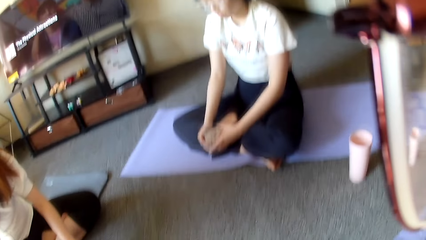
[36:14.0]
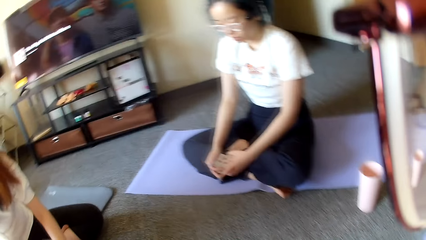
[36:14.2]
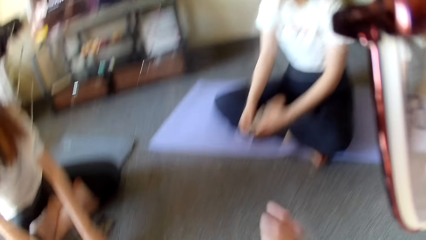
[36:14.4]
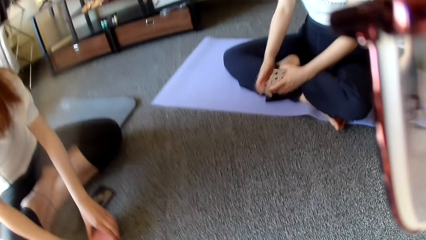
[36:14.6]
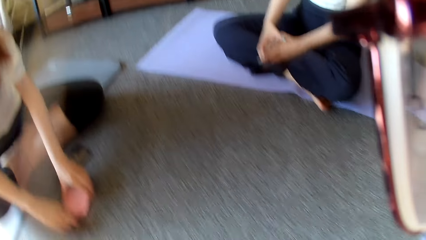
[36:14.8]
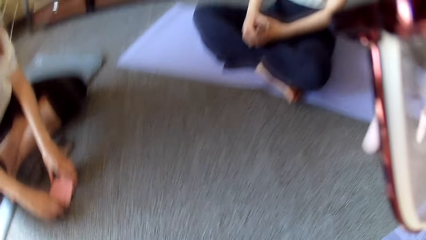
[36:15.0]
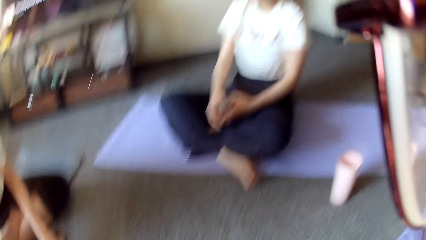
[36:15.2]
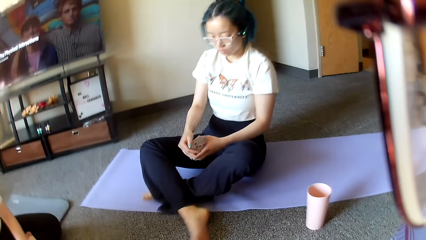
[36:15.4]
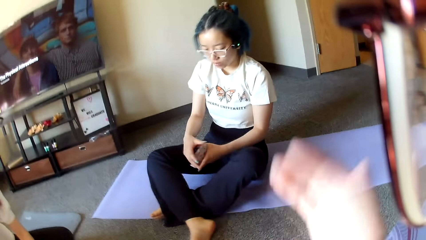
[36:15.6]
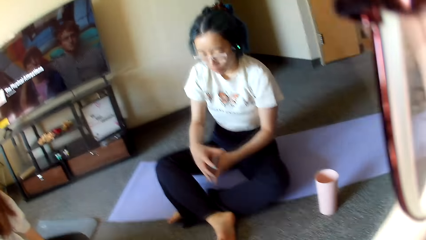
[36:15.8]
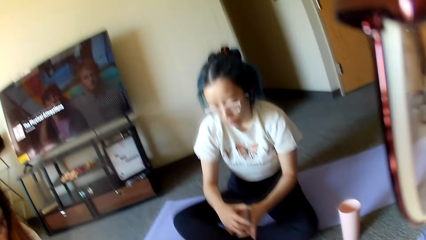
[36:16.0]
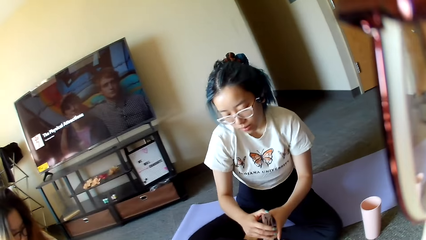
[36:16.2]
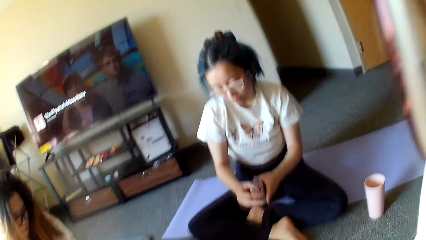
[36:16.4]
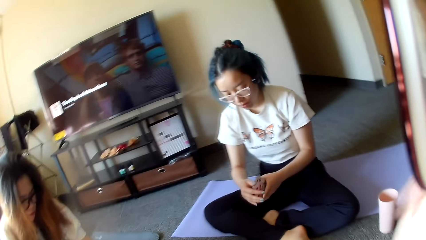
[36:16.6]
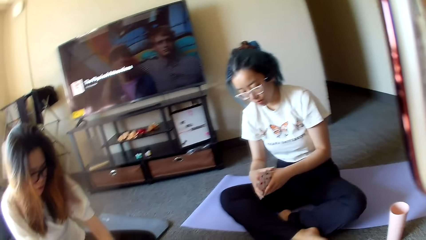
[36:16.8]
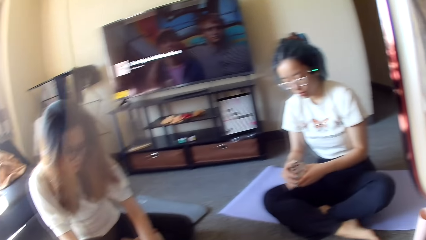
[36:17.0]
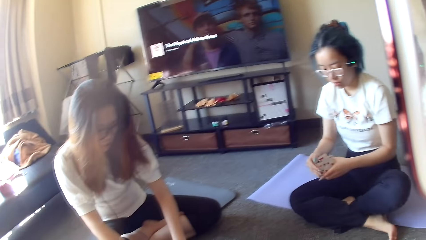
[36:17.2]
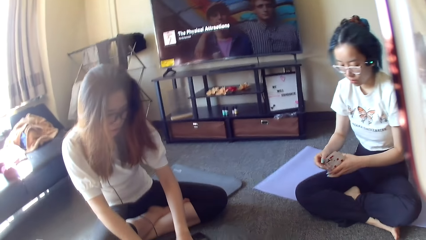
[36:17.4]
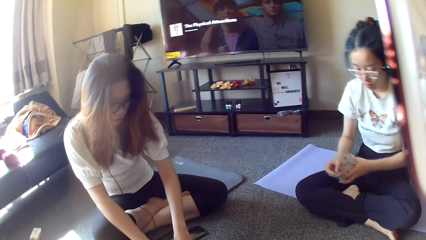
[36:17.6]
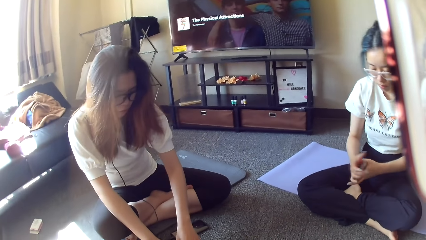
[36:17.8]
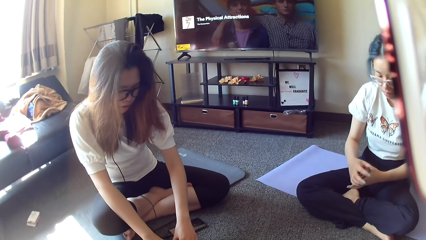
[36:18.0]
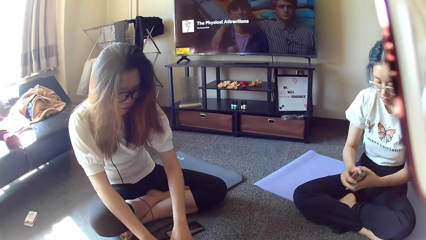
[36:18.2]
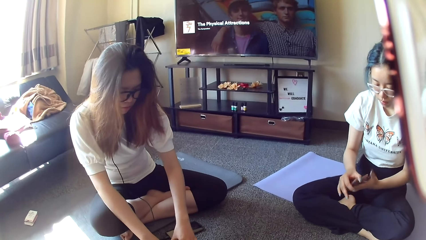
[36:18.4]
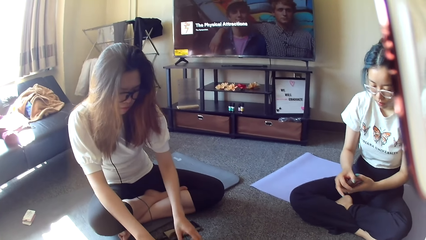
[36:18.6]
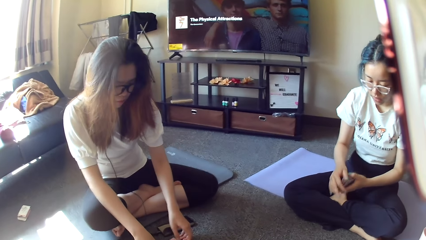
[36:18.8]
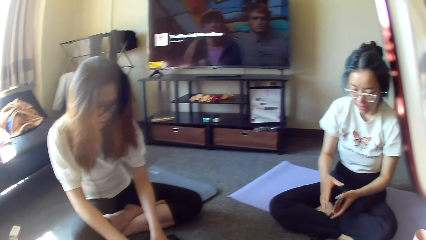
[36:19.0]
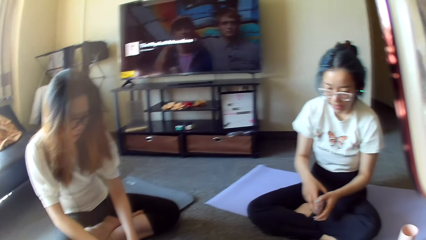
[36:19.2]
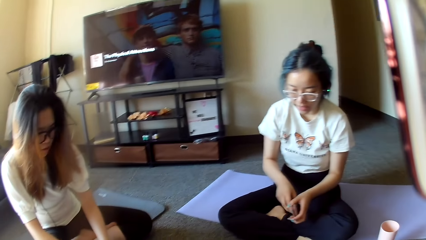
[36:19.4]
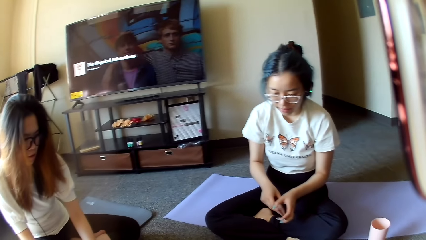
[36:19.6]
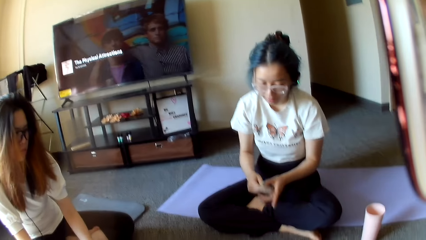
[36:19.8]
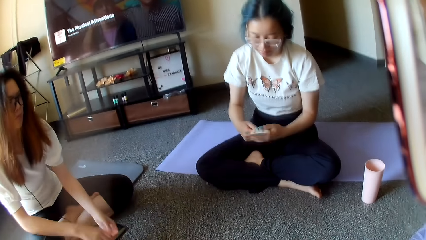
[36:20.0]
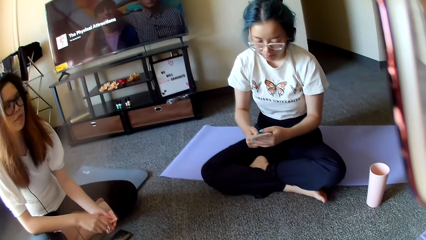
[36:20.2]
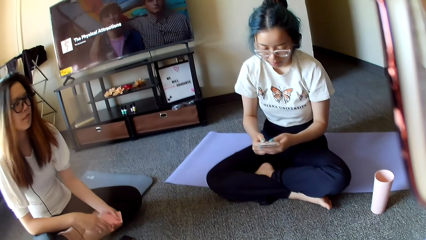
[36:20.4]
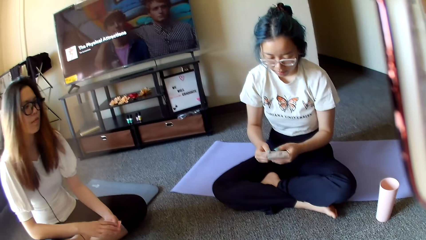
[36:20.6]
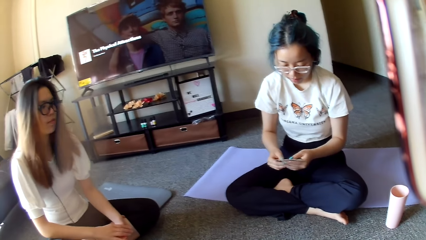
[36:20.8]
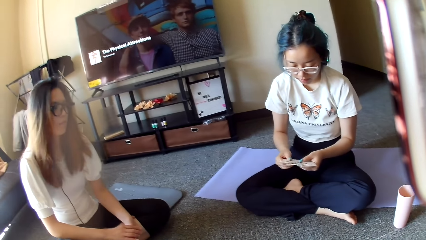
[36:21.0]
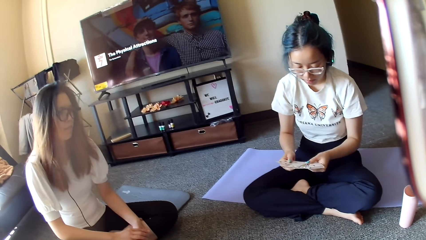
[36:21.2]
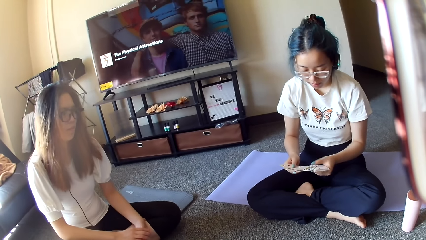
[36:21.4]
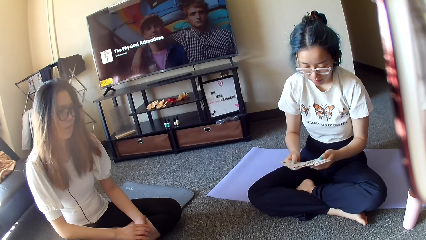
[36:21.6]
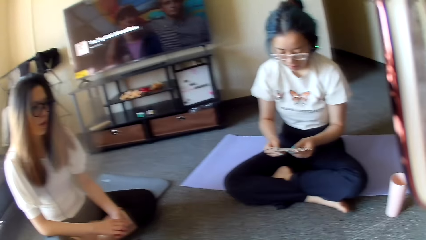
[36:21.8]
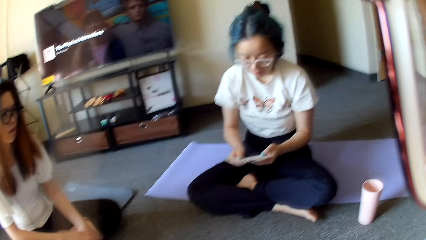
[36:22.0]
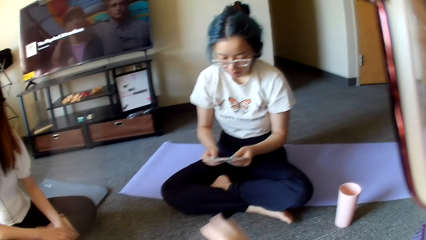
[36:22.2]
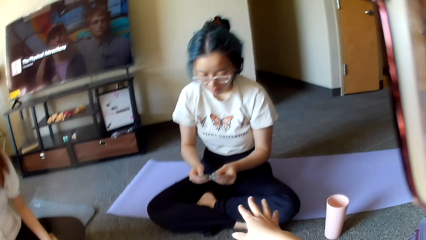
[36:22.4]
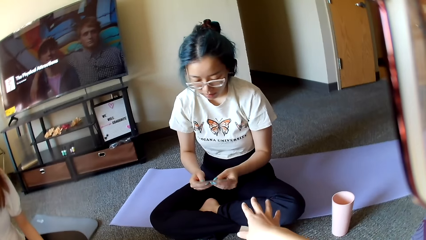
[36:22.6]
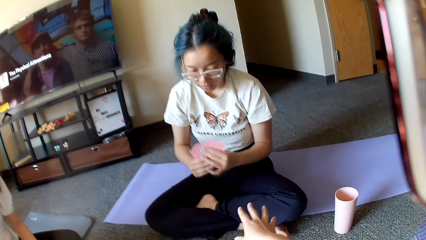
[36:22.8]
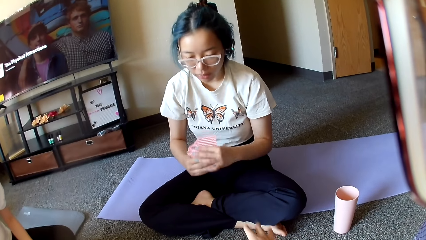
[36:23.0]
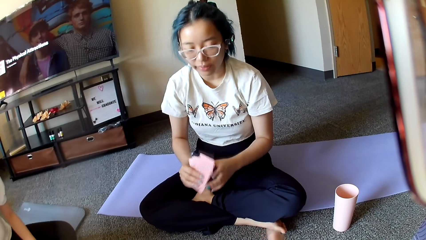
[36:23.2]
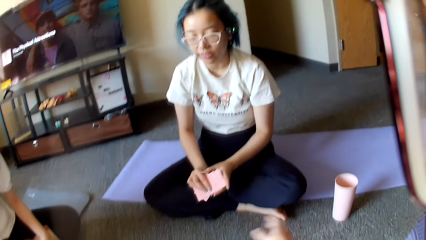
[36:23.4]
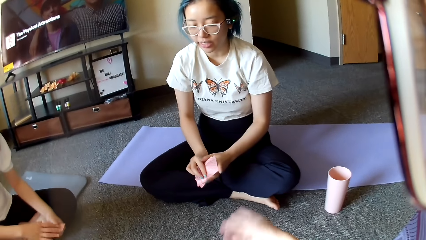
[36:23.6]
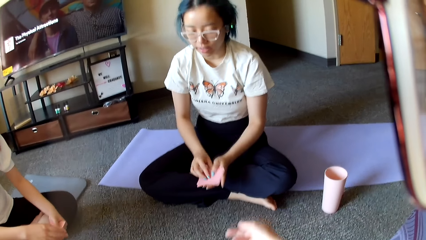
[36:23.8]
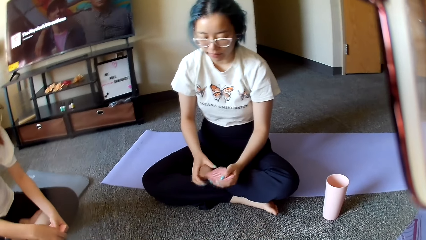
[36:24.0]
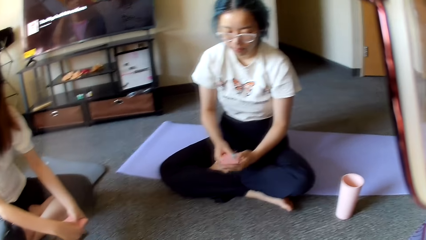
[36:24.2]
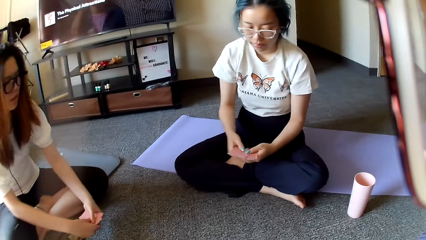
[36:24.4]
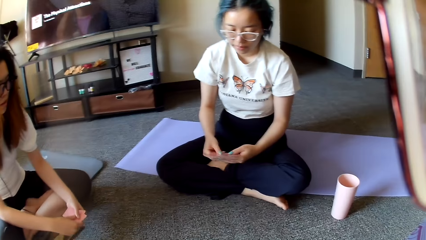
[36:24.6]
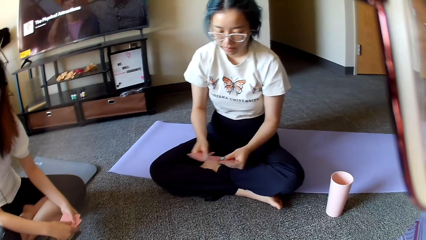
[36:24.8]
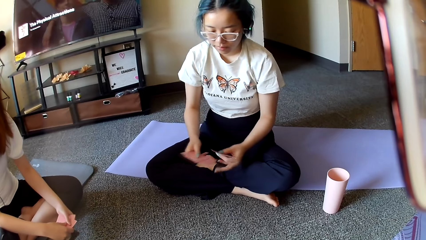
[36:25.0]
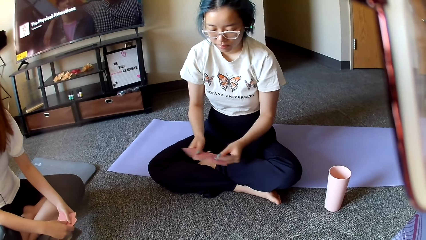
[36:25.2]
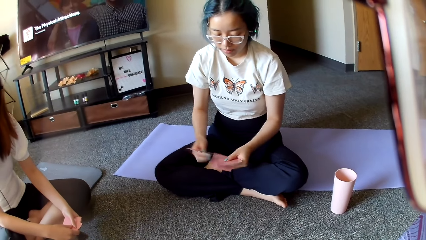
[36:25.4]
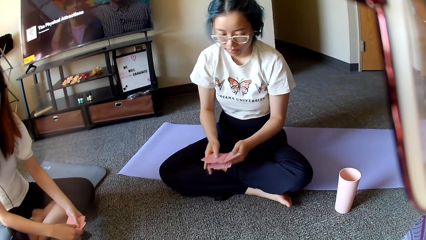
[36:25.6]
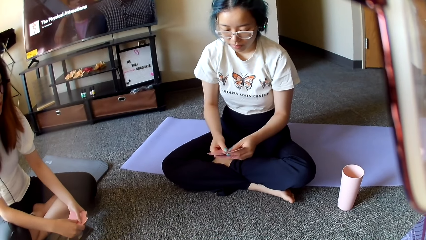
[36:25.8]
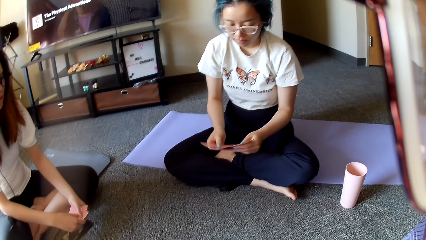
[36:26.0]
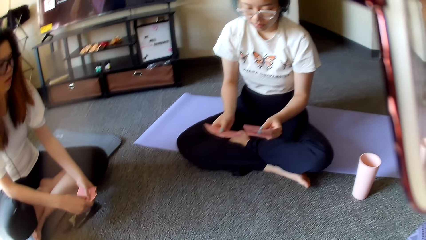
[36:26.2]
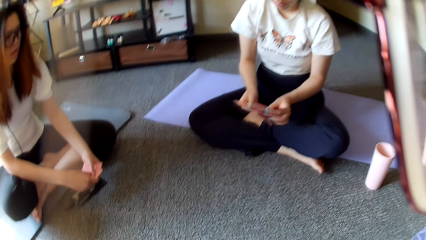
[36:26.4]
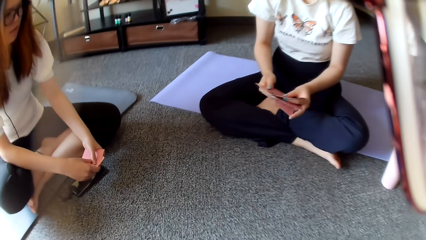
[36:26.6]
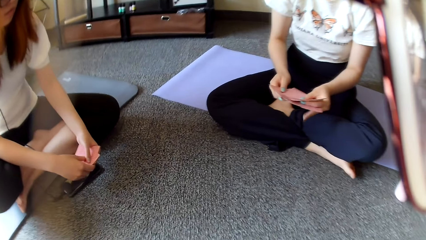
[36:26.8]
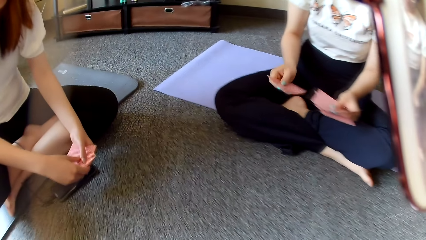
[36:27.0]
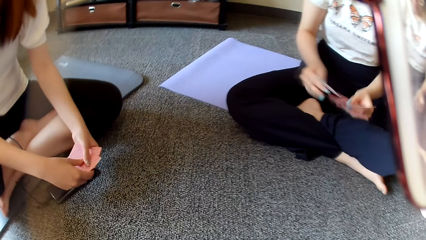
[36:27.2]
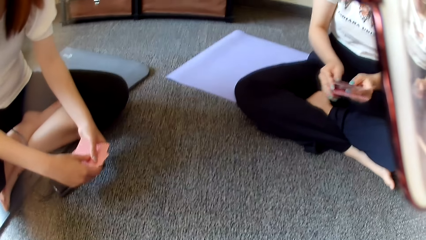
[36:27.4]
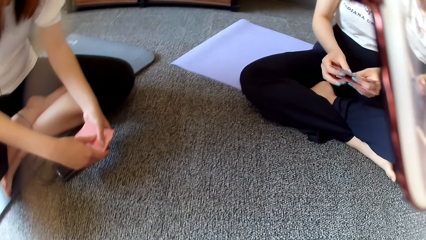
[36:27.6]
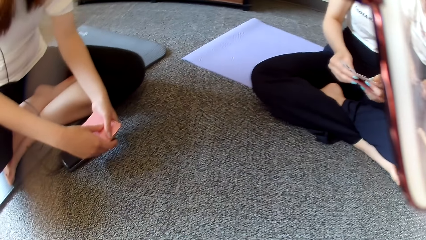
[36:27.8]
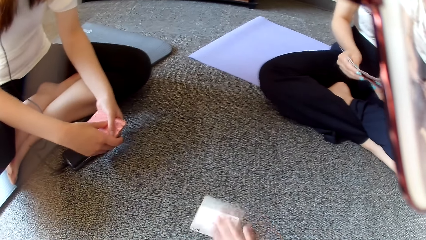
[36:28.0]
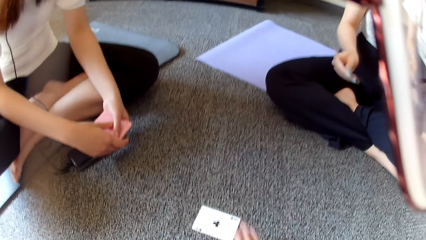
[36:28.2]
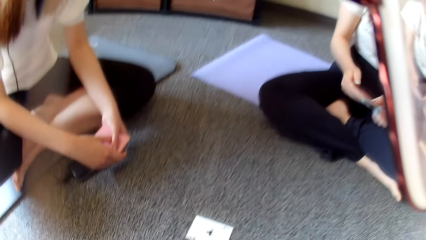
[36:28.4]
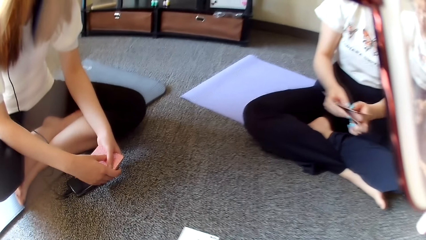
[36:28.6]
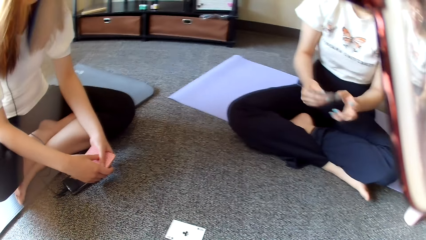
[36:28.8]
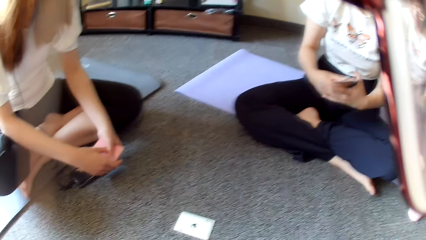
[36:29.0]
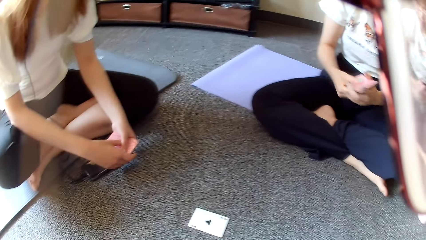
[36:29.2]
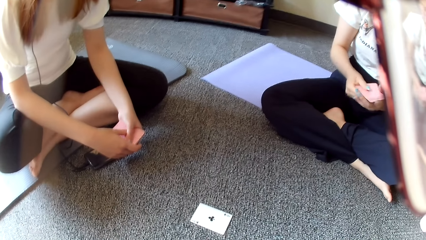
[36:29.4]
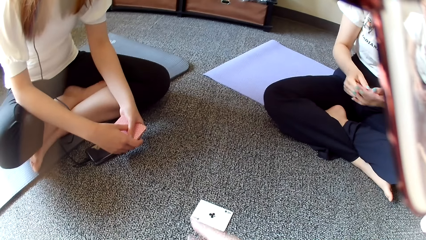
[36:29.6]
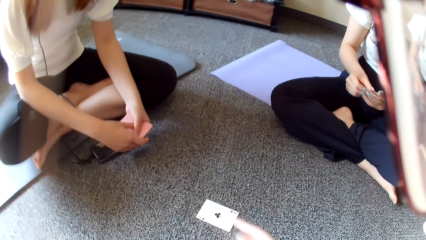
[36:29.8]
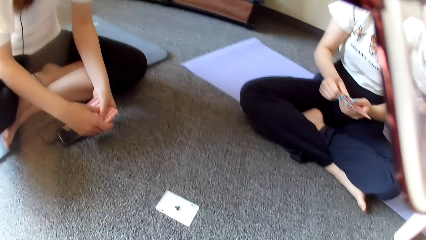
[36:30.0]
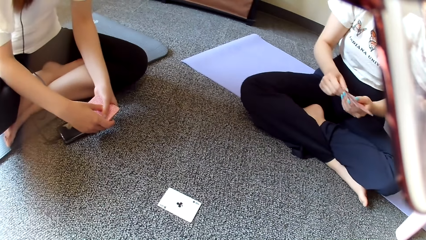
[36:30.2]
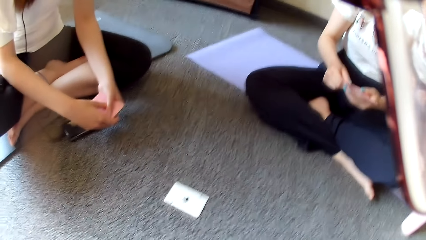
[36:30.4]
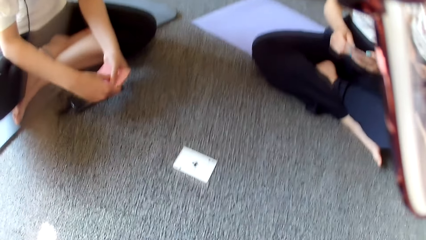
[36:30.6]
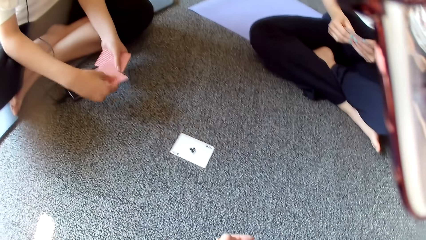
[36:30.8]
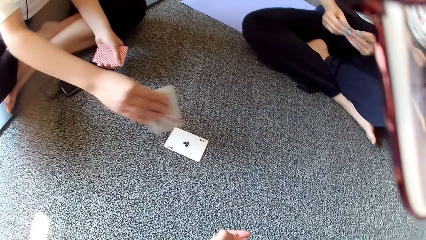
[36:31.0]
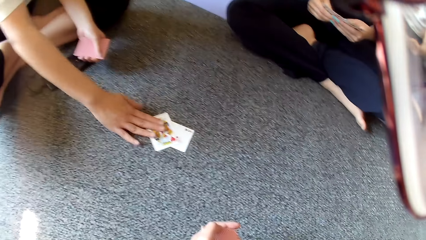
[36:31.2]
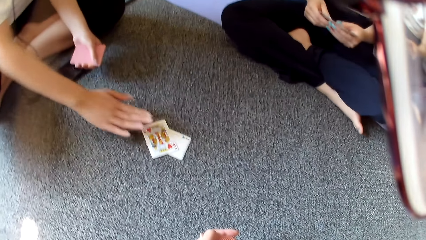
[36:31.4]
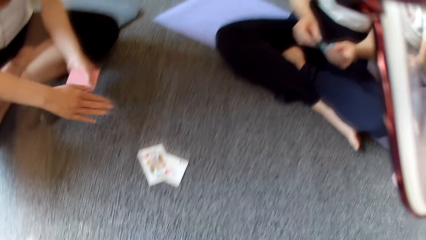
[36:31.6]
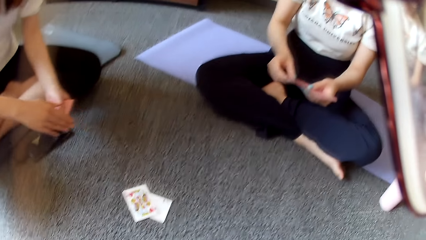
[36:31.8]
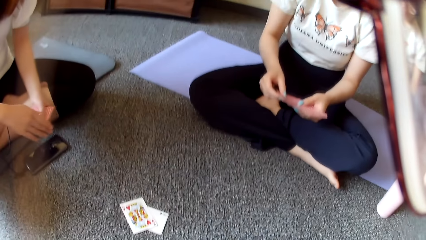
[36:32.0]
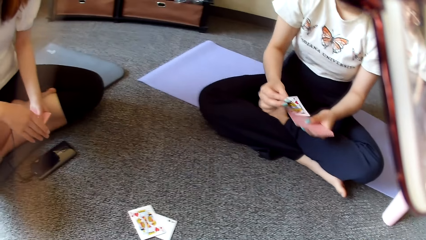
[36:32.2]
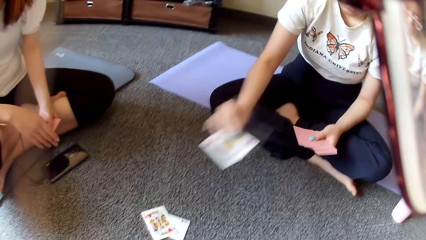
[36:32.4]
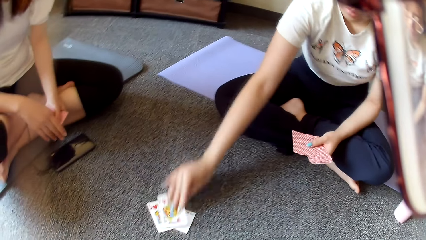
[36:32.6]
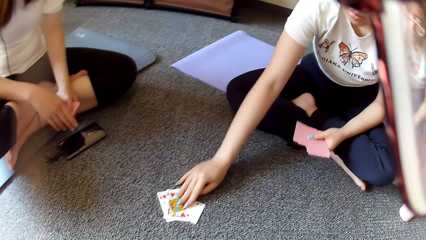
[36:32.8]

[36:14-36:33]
The camera wearer looks around. A woman selects cards. The woman sits closely and shuffles the cards. The camera wearer stretches the hand. Another woman holds the cards. The first woman shuffles the hand. The camera wearer places a card on the floor and plays poker. The other woman places a card on the floor and plays poker.
